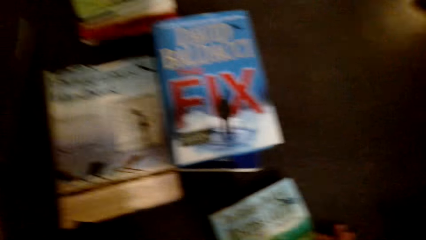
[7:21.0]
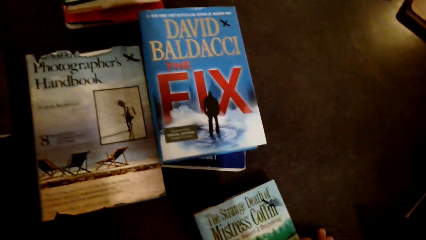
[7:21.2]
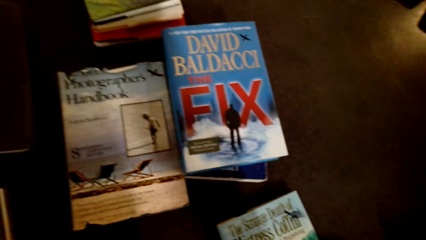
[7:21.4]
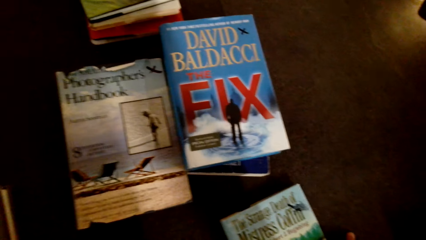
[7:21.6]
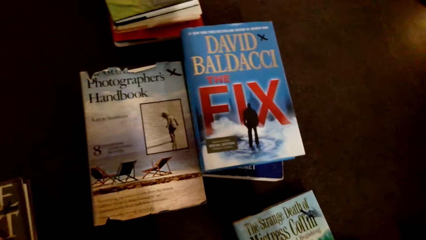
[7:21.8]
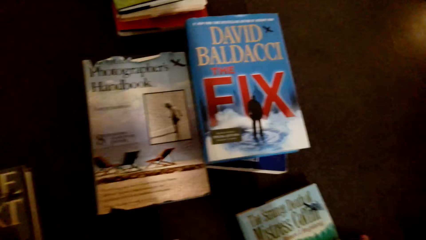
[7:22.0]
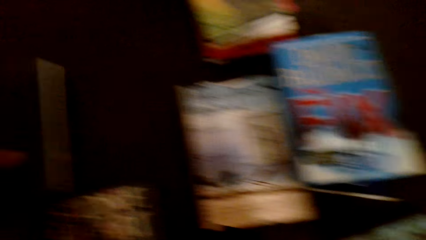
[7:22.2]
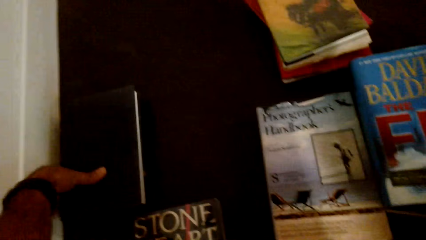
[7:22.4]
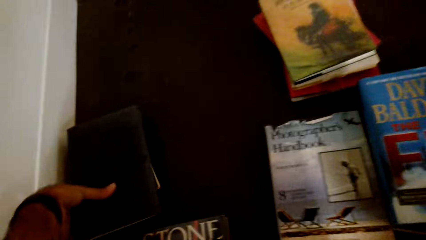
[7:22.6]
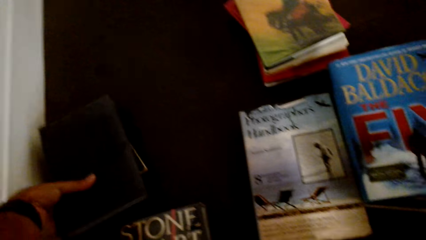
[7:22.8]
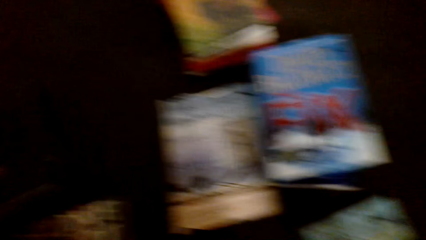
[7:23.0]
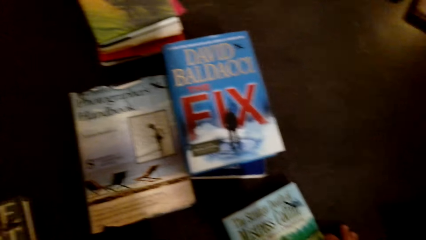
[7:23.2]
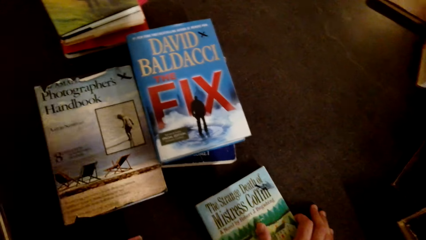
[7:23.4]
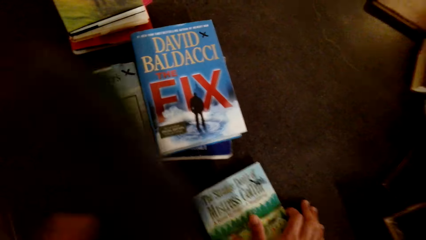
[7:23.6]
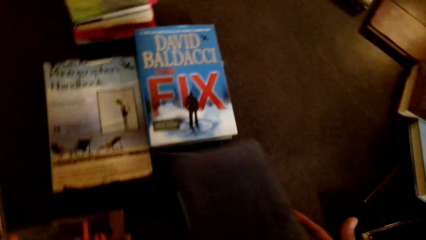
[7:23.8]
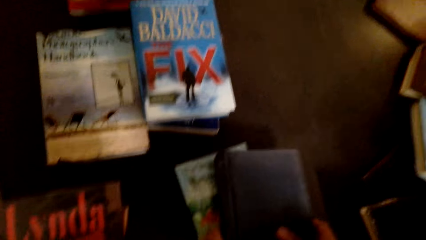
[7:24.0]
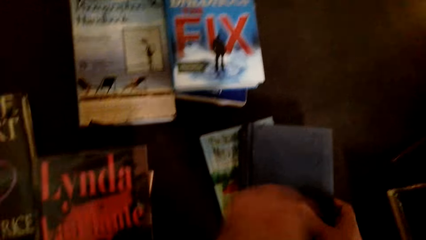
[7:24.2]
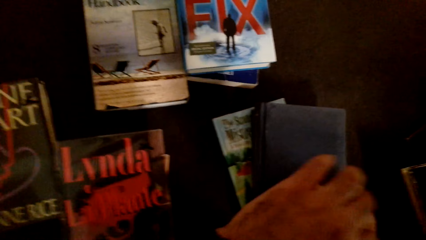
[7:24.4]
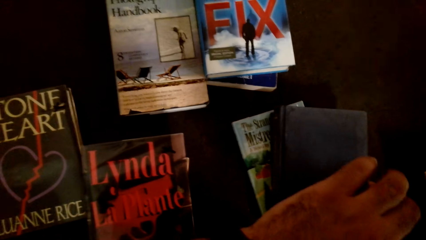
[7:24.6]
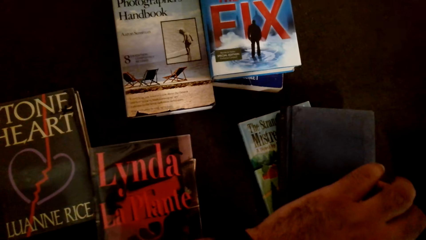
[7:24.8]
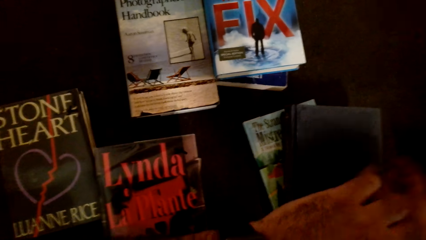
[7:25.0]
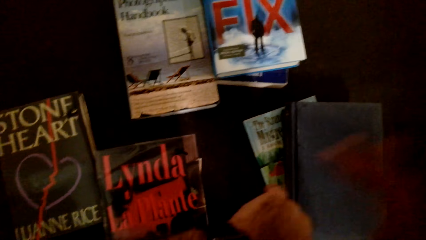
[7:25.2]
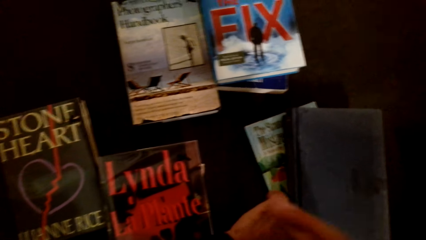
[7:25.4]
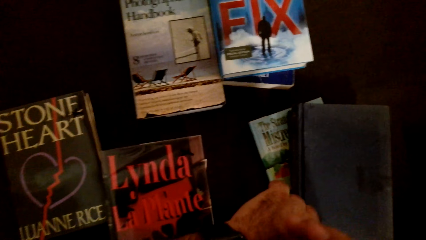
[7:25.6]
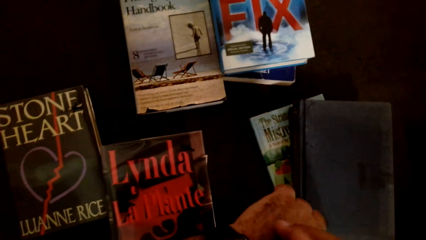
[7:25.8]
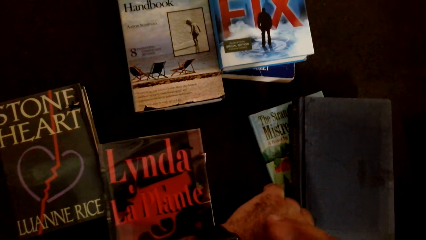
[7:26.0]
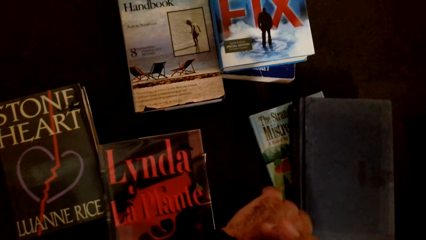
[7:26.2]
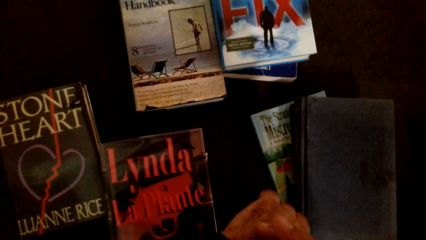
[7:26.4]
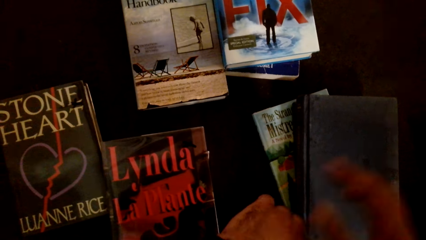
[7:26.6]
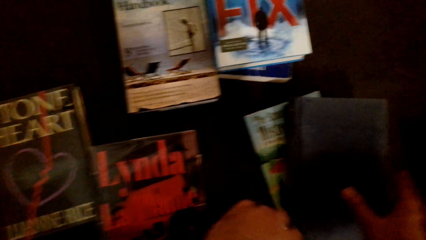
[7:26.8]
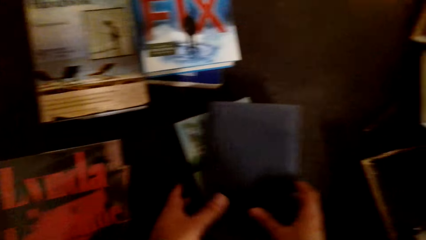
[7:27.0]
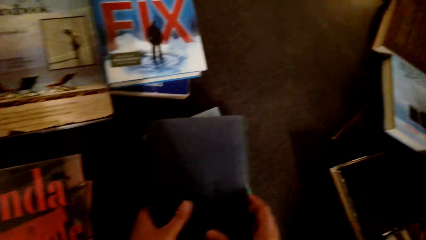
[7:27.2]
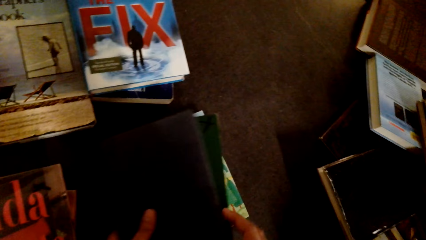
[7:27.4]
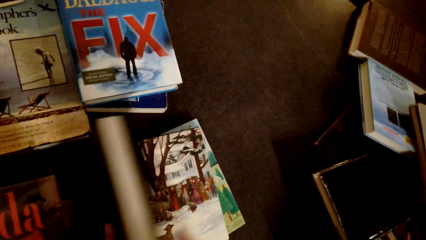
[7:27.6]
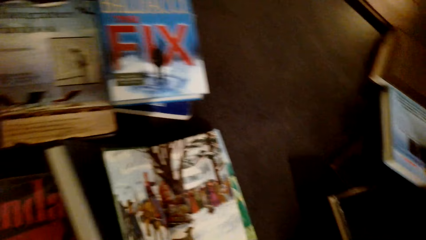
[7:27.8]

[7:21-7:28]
The camera wearer closes the book. They arrange the books on the table.

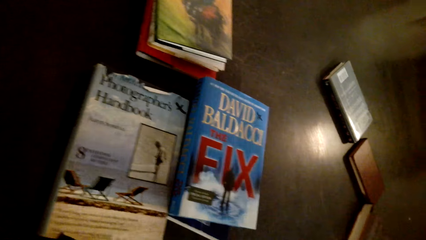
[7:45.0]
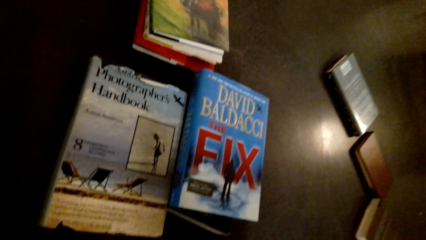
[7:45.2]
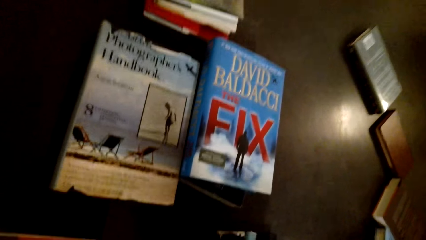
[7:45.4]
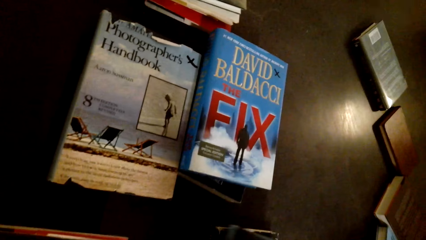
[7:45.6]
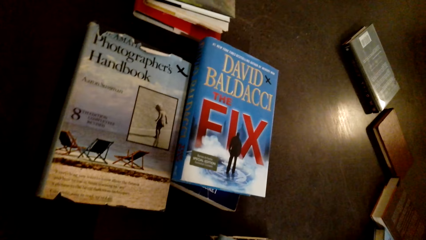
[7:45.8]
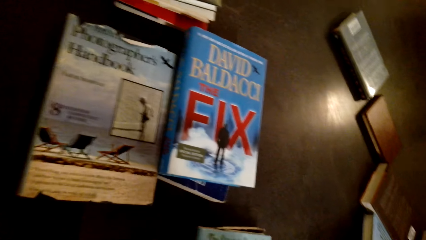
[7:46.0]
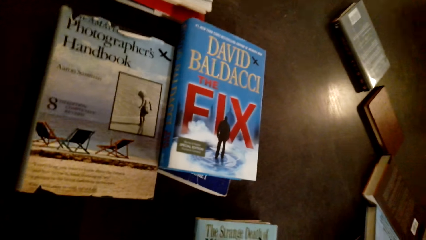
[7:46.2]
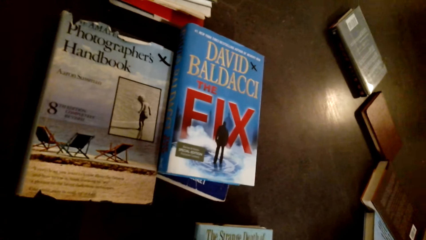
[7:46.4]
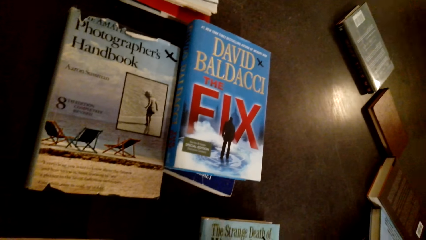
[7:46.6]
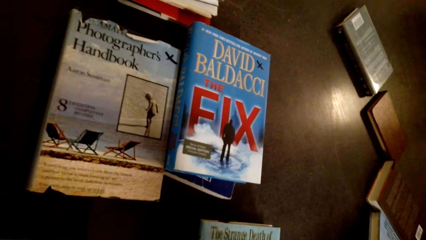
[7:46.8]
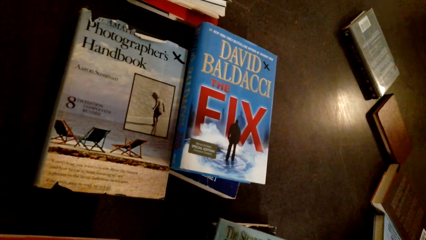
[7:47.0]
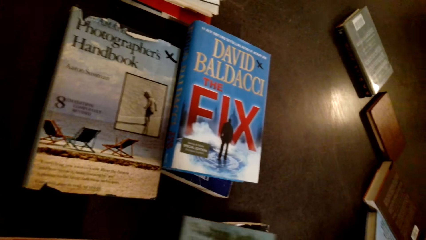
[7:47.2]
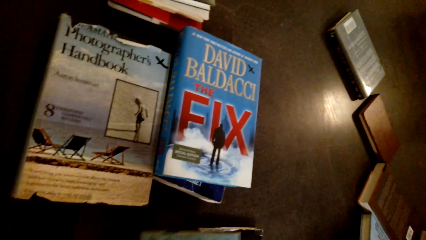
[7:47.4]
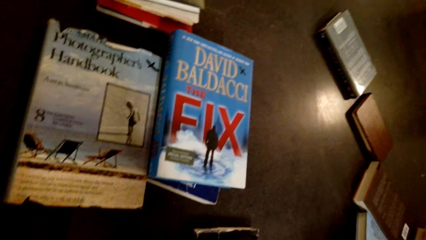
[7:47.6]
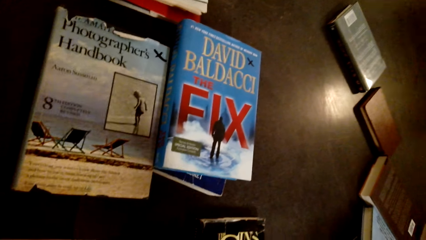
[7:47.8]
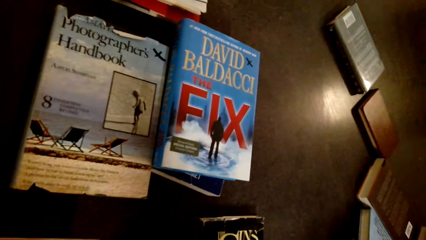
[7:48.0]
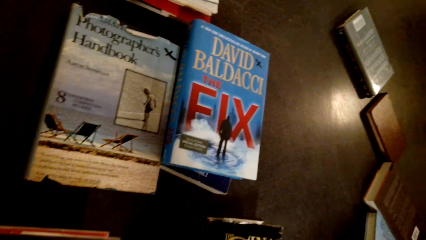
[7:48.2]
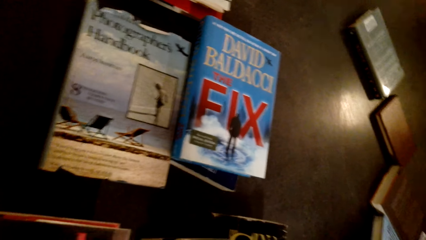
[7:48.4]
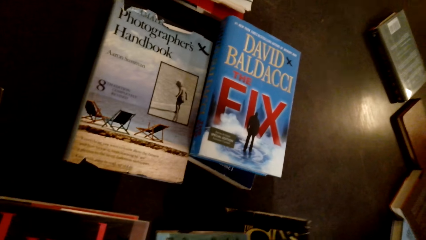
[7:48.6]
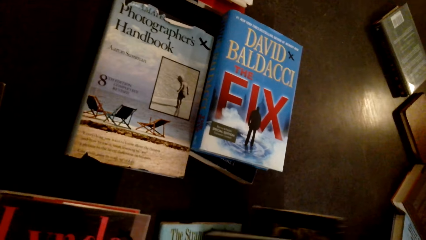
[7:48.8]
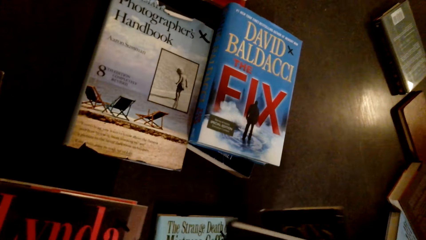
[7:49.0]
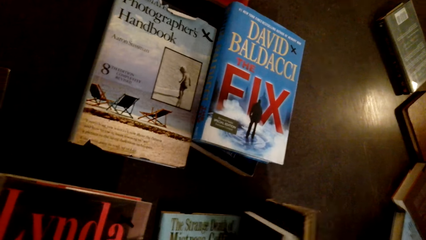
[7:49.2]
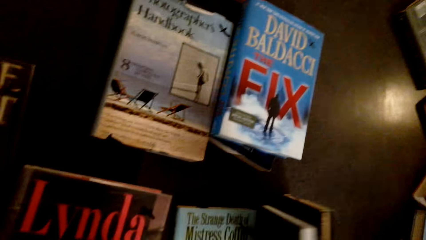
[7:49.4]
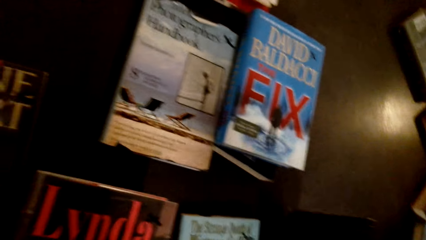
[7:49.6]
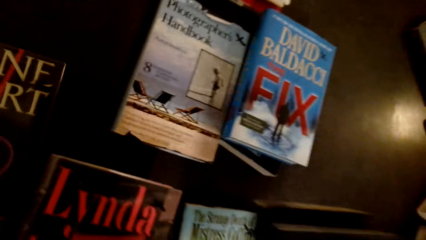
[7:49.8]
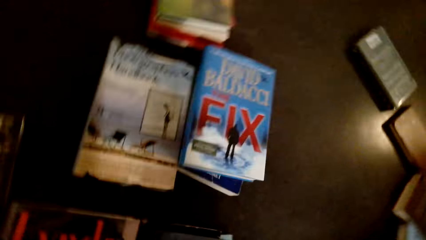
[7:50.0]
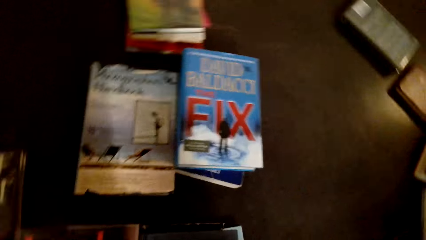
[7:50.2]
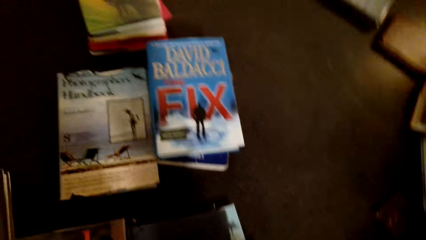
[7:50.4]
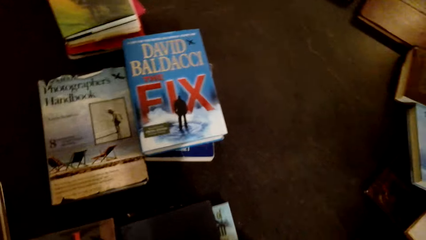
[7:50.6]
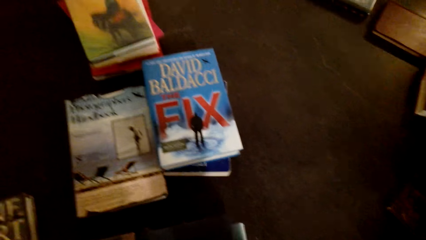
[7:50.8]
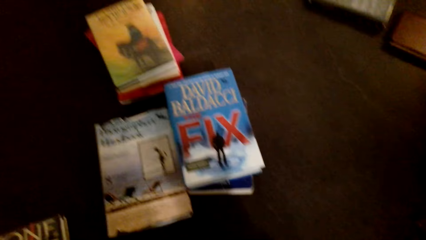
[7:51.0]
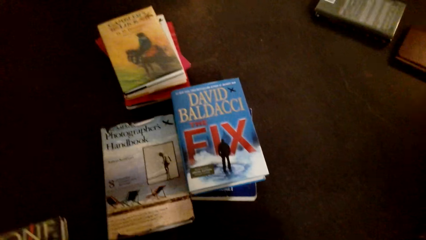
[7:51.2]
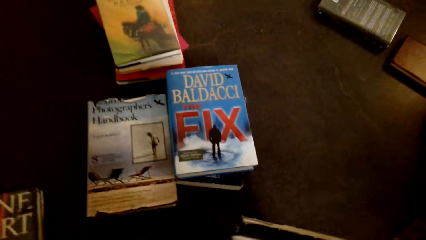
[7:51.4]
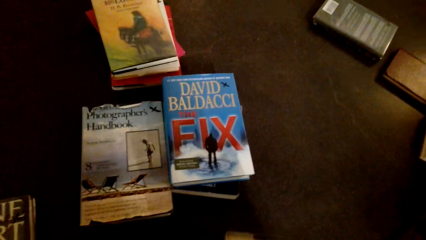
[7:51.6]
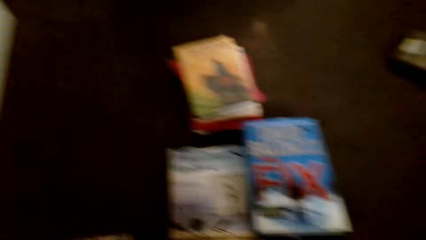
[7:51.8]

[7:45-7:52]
The camera wearer arranges books on the floor.

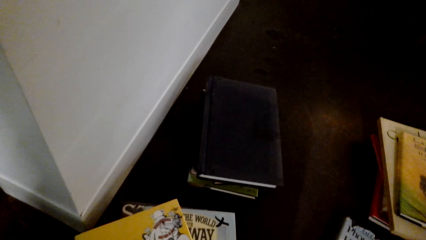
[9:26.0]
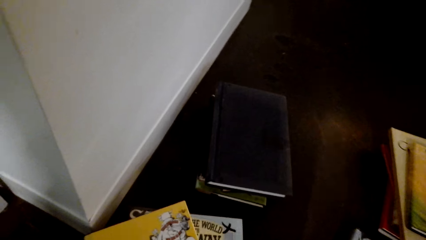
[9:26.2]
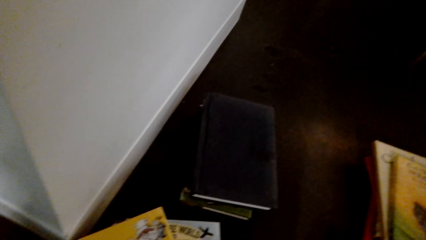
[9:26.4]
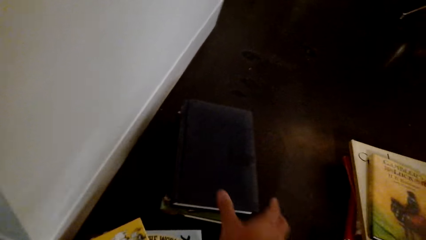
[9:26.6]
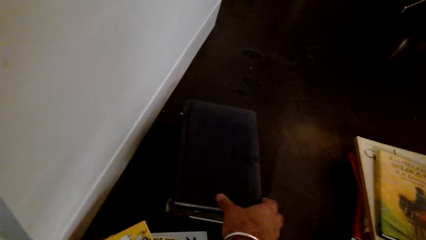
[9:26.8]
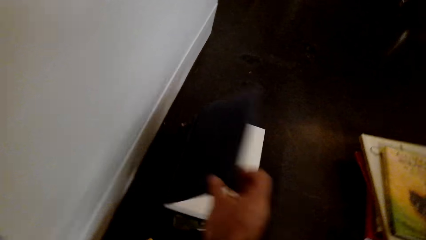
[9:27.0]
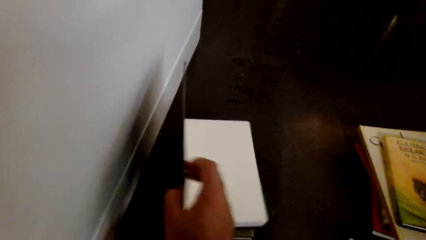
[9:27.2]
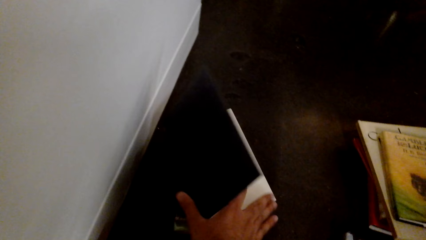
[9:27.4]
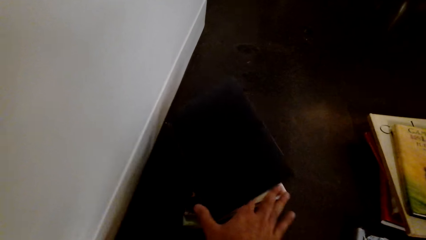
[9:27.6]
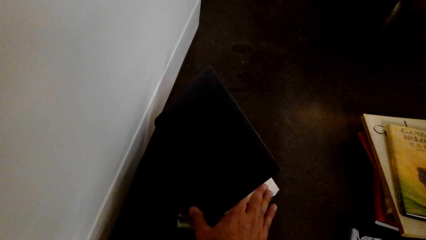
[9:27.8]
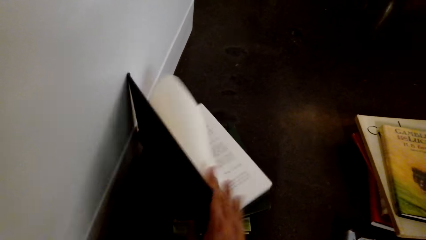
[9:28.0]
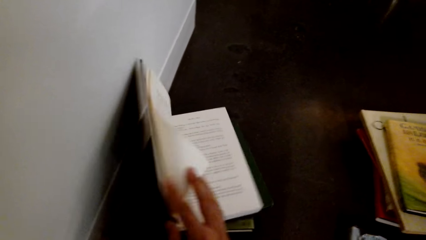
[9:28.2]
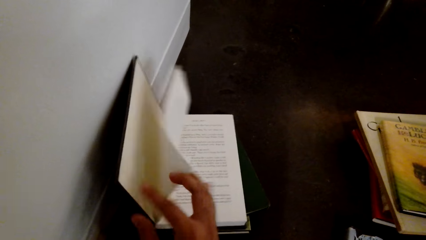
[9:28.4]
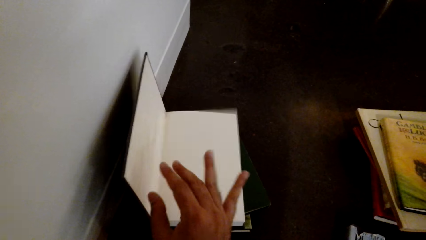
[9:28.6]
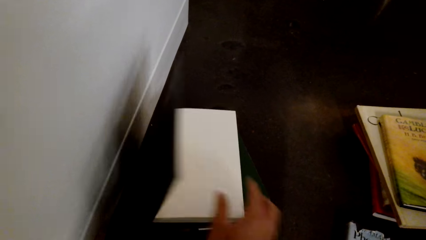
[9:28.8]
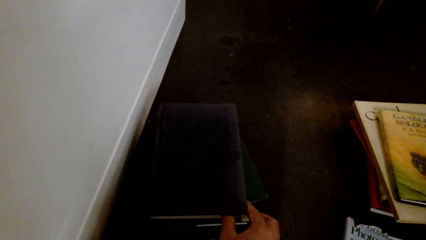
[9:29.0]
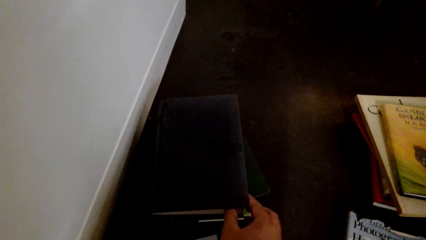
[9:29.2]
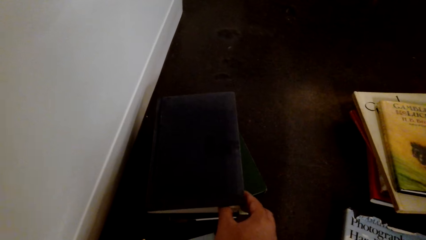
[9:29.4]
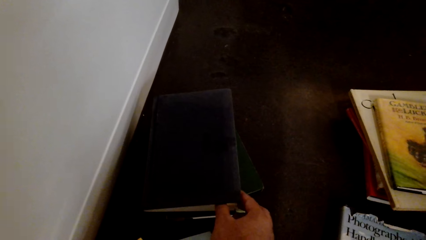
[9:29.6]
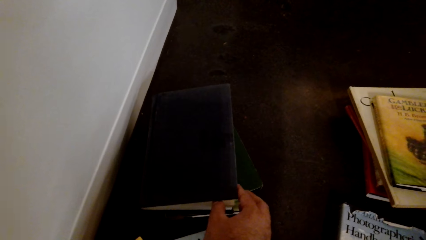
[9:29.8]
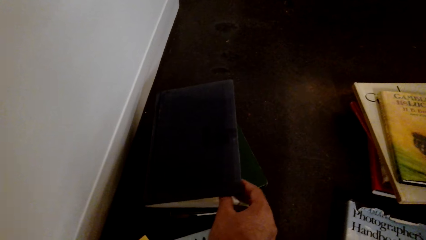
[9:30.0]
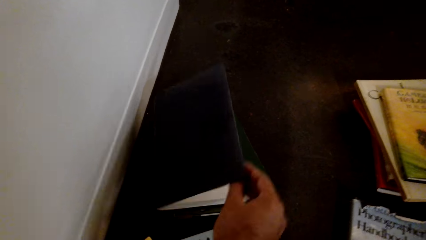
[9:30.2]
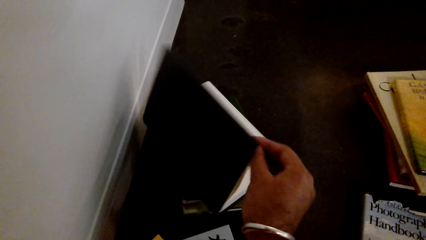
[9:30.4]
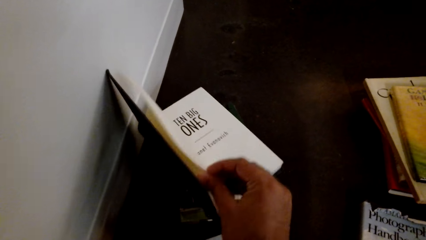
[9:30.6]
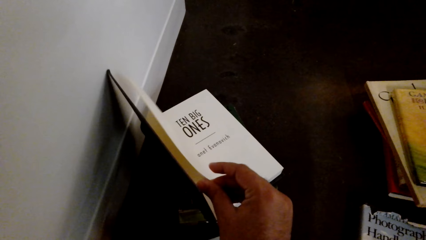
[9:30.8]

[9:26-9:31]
The camera wearer opens the book.
